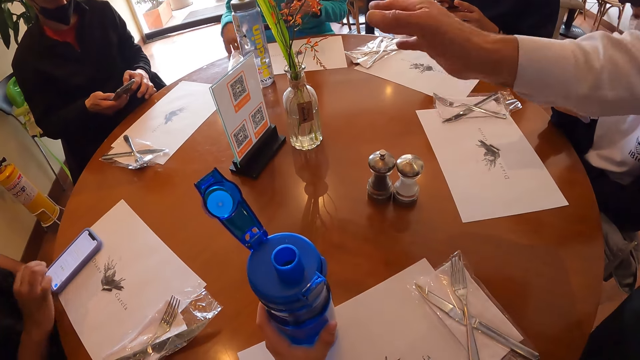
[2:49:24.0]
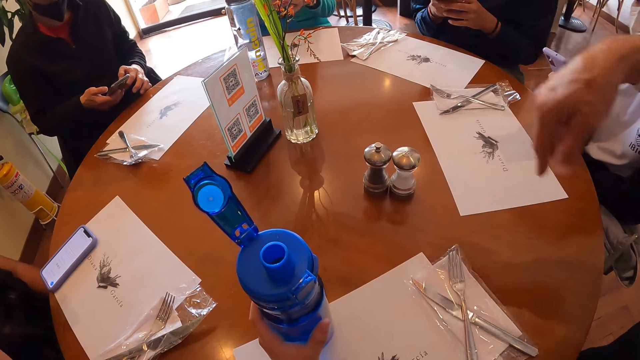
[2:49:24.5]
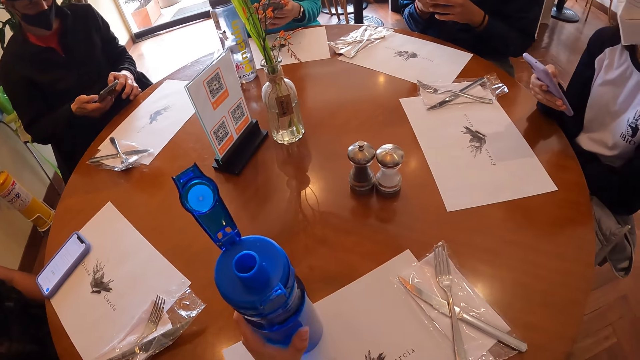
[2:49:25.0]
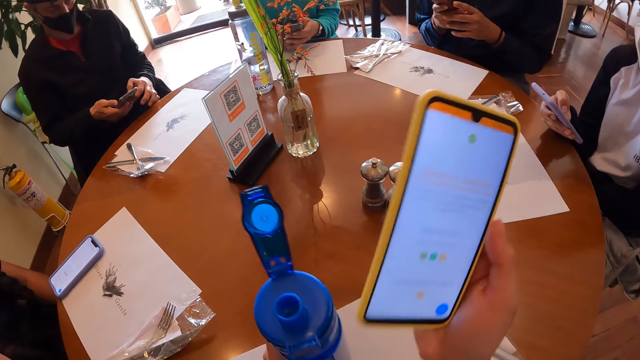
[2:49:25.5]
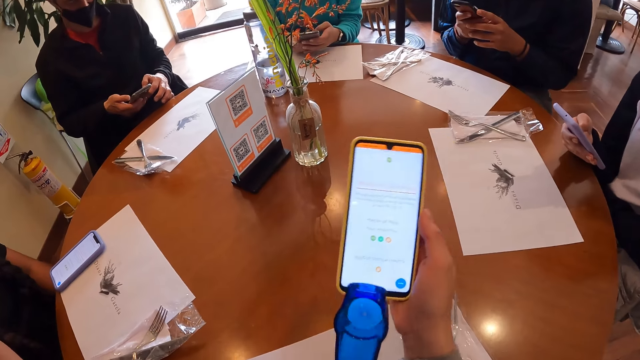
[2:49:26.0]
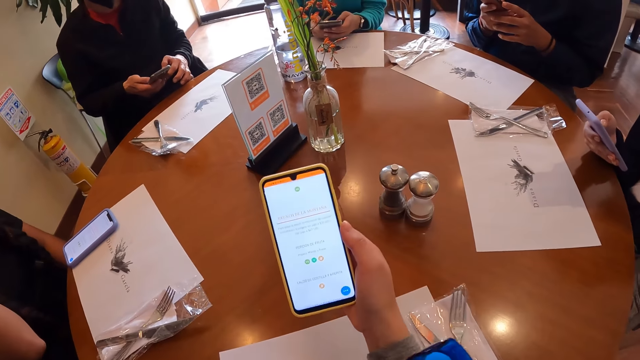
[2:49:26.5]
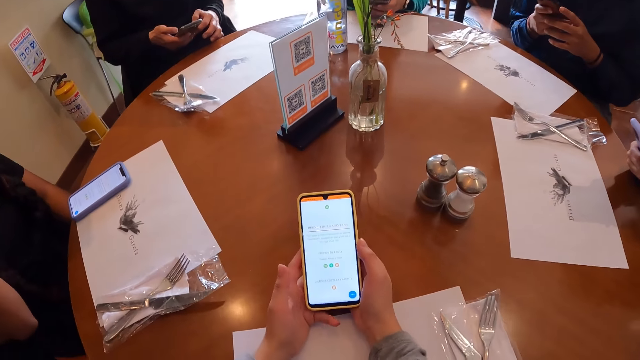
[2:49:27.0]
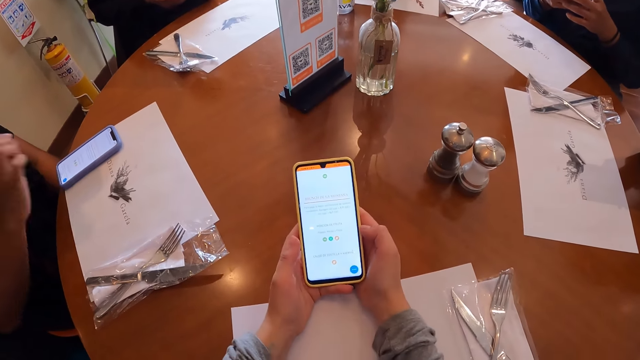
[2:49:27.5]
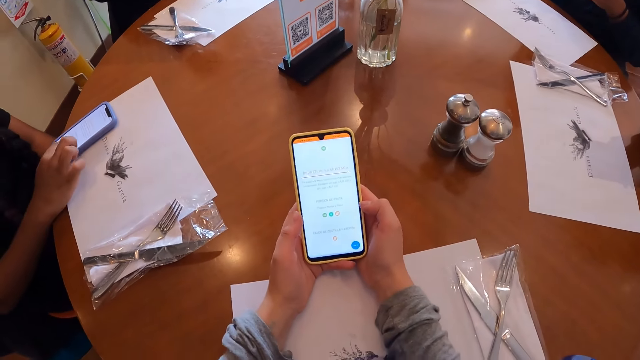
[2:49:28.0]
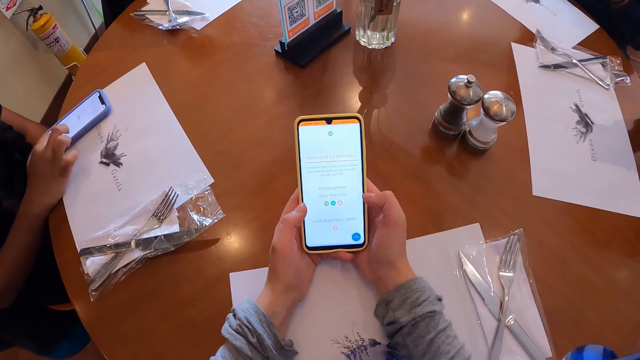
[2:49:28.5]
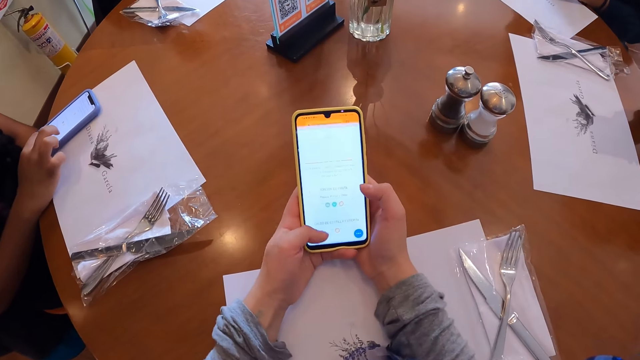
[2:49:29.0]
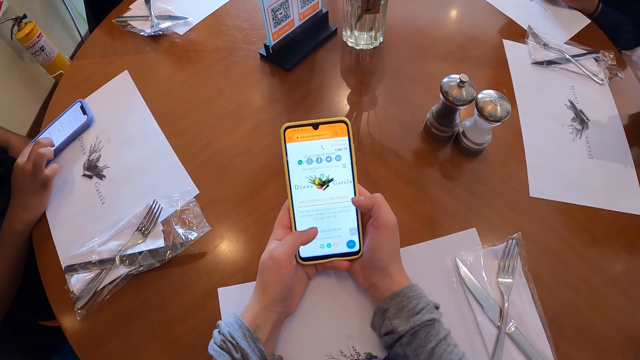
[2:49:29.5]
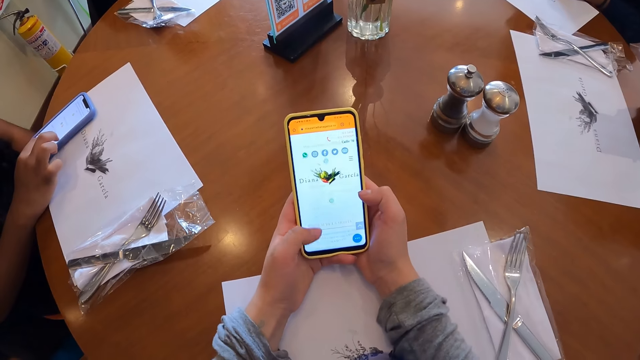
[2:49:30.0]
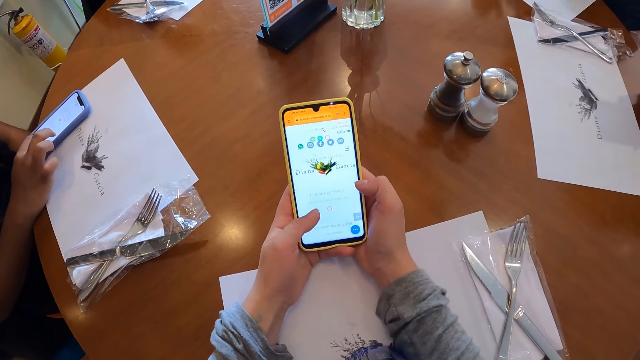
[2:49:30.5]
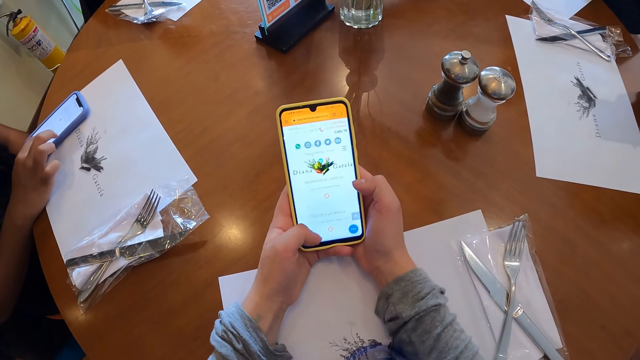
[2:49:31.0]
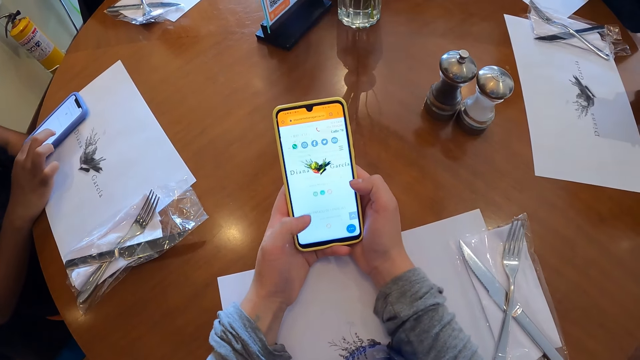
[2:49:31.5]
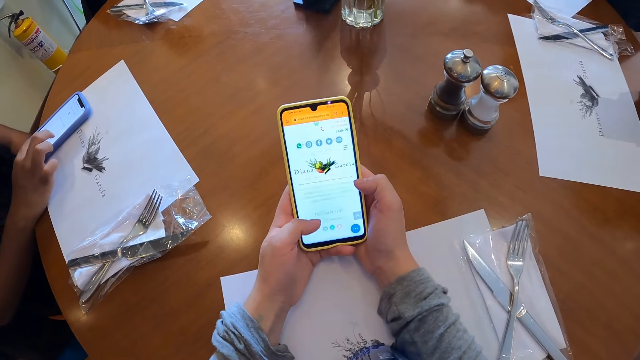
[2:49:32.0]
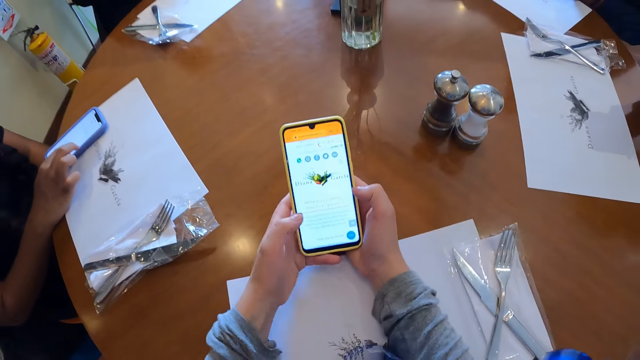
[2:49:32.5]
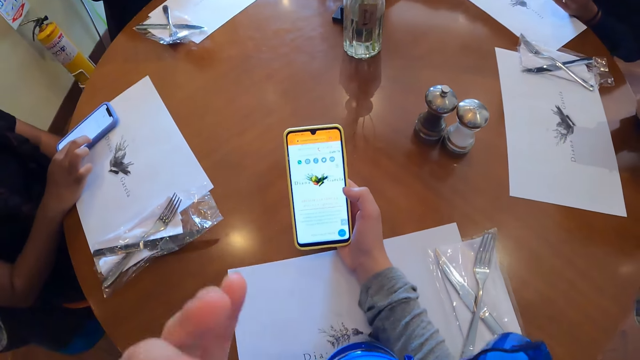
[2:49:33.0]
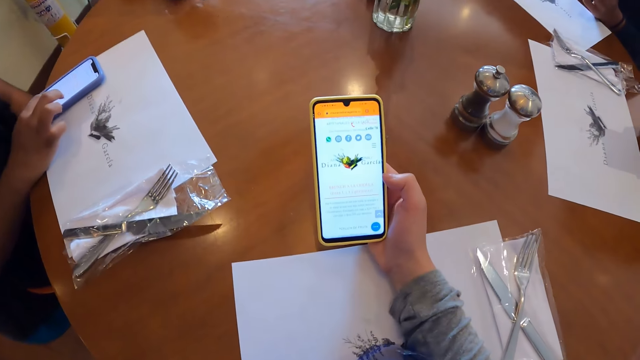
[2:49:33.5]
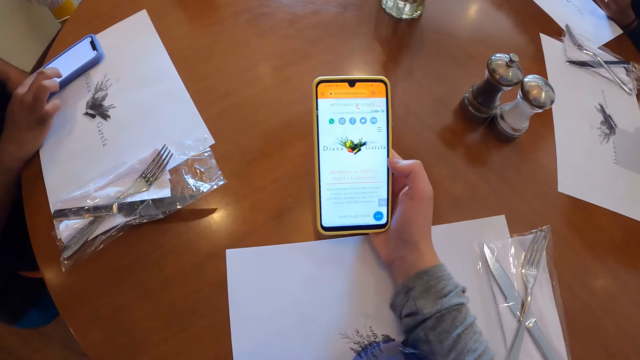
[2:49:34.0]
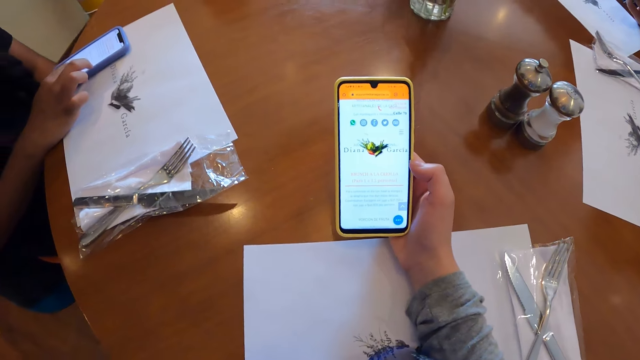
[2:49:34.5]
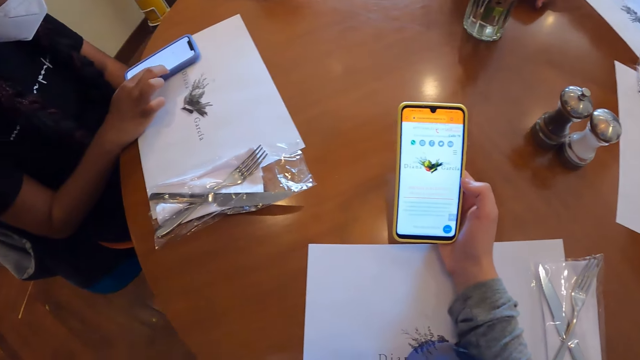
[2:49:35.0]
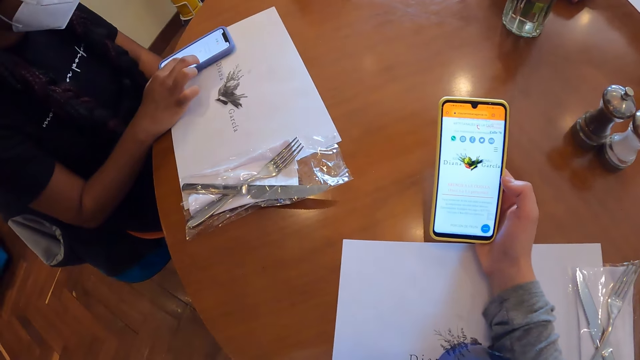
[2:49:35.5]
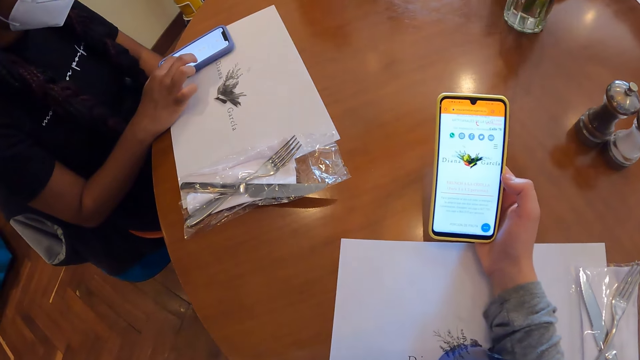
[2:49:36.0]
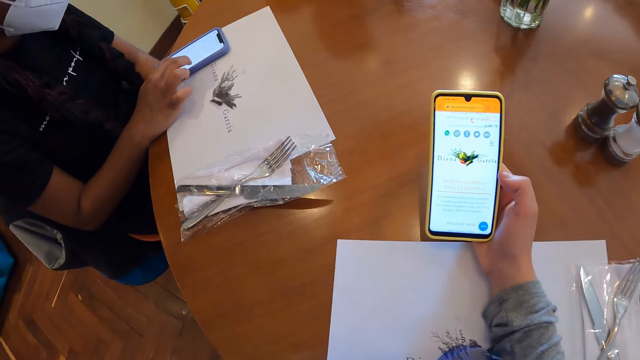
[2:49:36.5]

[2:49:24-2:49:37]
A woman uses a phone. The camera wearer lifts the bottle from the table with his left hand. He shifts the phone in his right hand with both hands. The woman operates the phone on the table with her right hand. The camera wearer operates the phone with both hands. He scratches his head with his left hand.

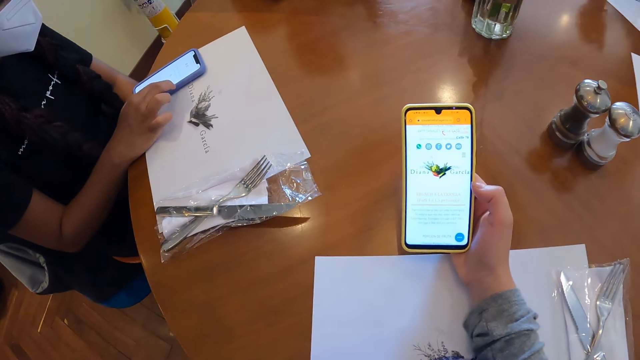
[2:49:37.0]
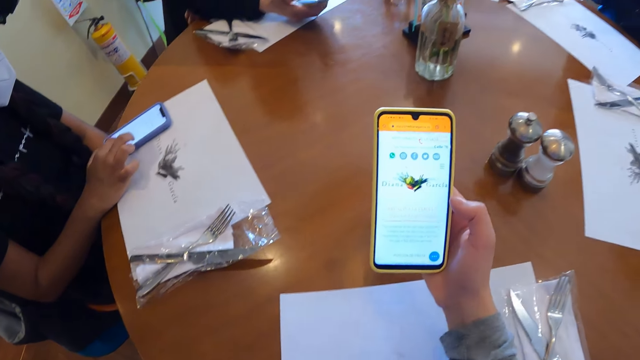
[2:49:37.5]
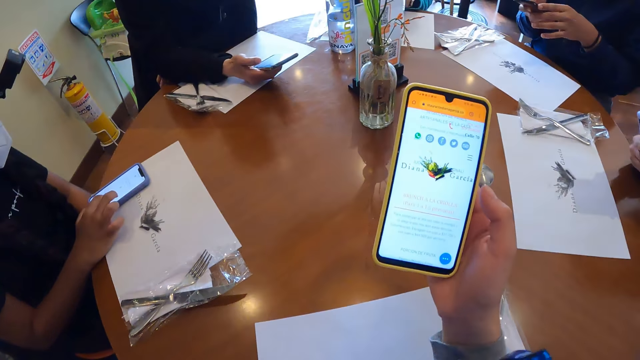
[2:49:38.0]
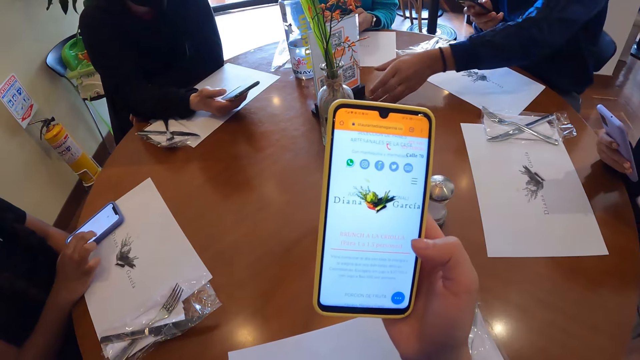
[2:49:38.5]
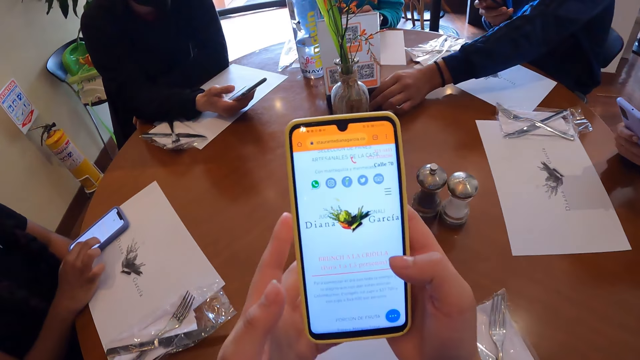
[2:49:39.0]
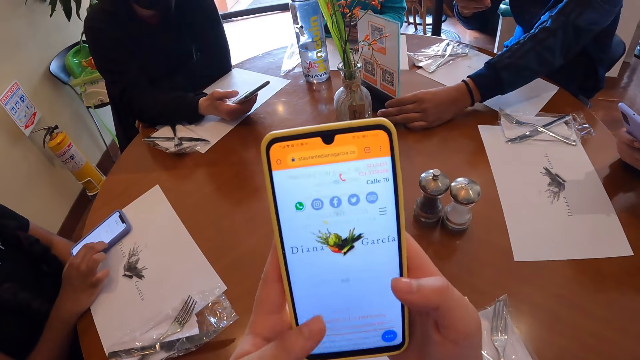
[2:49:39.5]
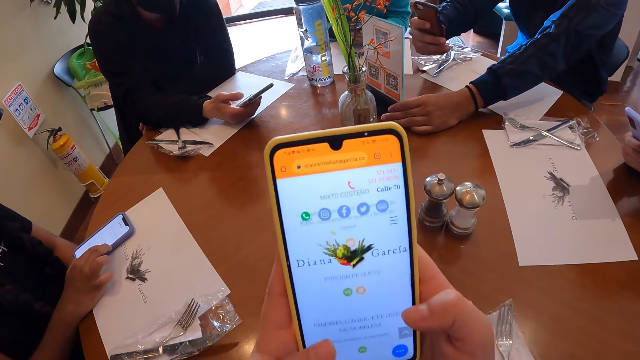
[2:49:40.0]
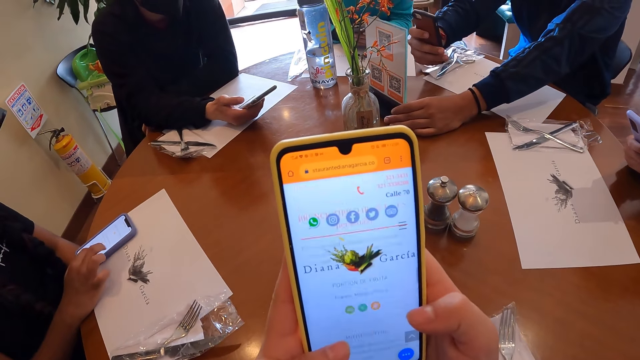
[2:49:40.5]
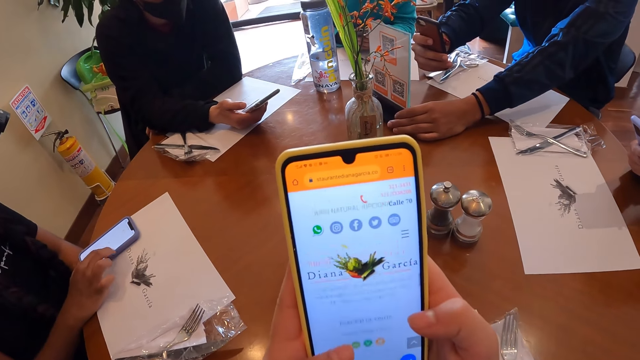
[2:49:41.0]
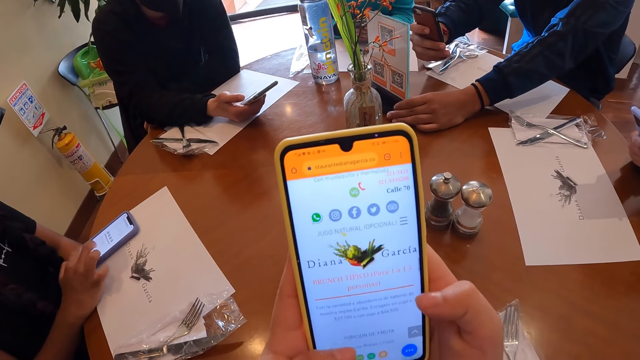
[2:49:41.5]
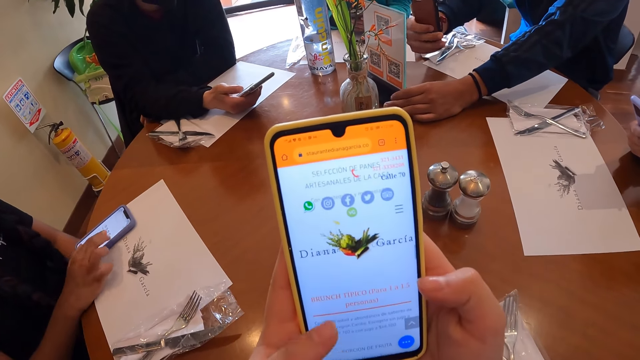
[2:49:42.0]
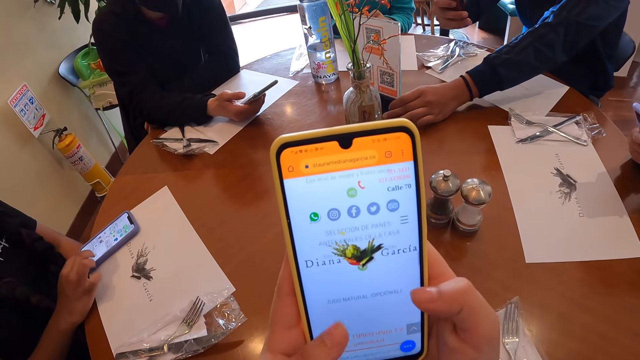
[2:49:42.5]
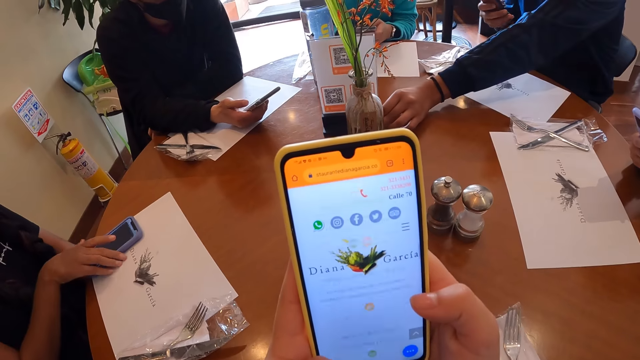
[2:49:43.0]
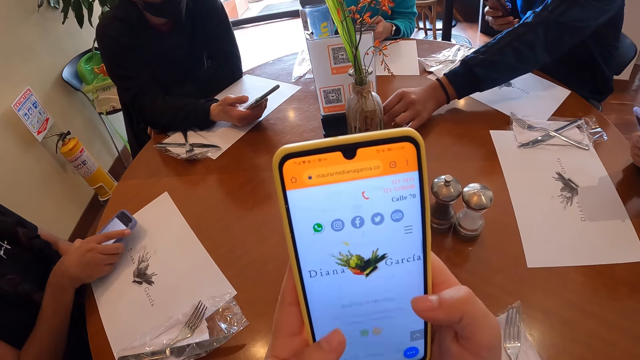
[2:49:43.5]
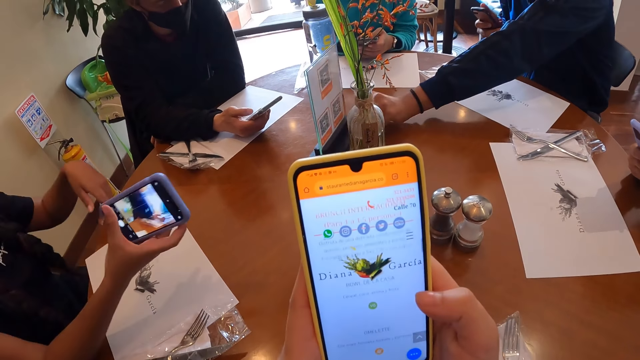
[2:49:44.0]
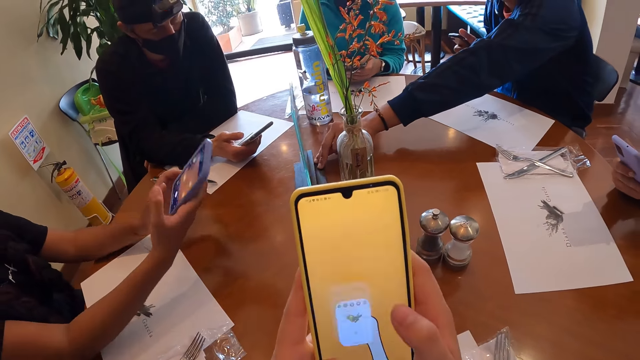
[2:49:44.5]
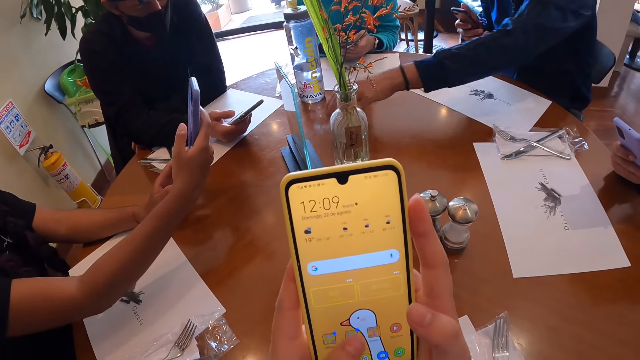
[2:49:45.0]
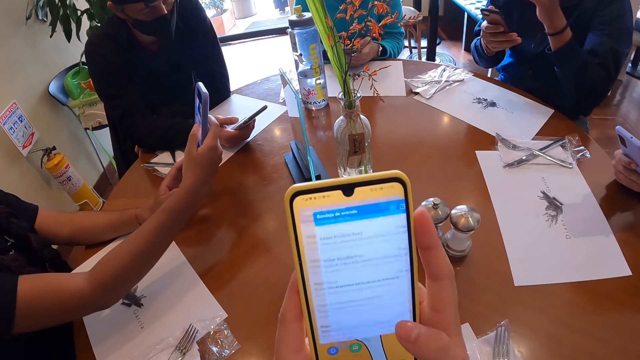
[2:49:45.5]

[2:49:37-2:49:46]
The camera wearer moves a phone with the right hand. A man pulls the plaque on the table with his left hand. The camera wearer holds the phone with both hands and operates the phone with both hands. The man turns something with the left hand. He scans the code on the plaque with the phone in his right hand. He takes a photo with the phone. A woman uses a phone. The man shifts the plaque on the table with his left hand. The woman picks the phone from the table with her right hand. She holds the phone with both hands. She takes a photo with the phone.
